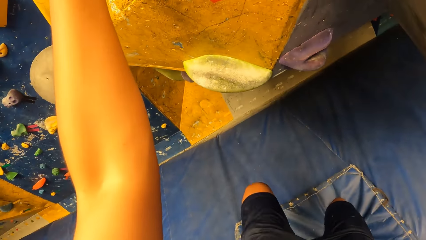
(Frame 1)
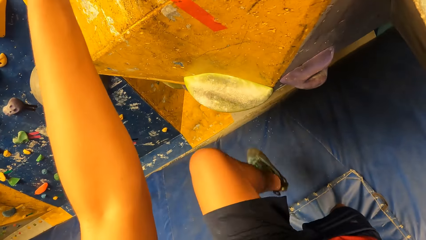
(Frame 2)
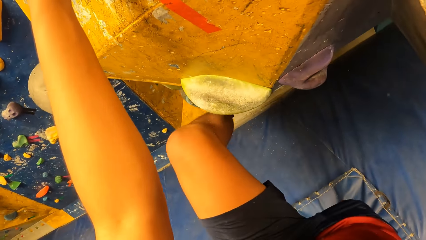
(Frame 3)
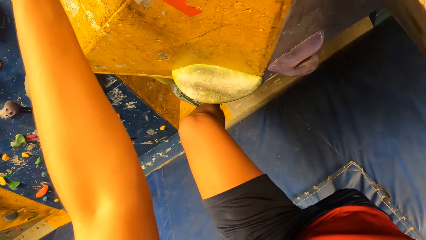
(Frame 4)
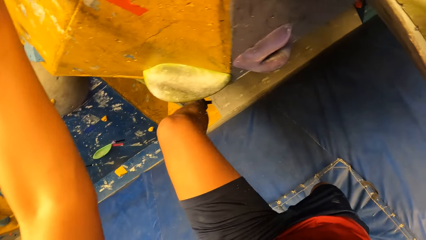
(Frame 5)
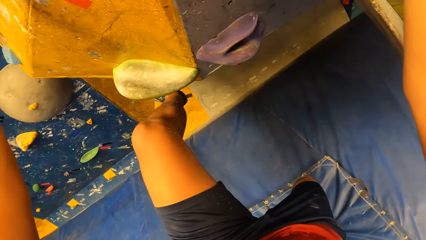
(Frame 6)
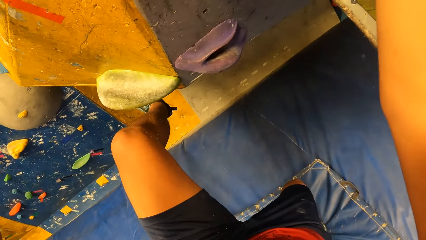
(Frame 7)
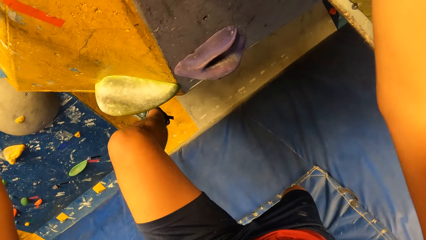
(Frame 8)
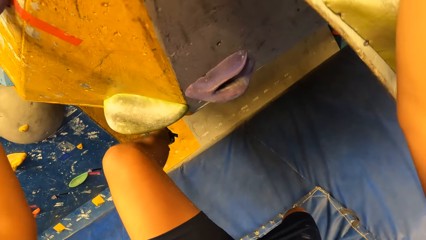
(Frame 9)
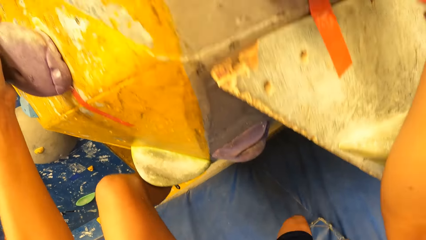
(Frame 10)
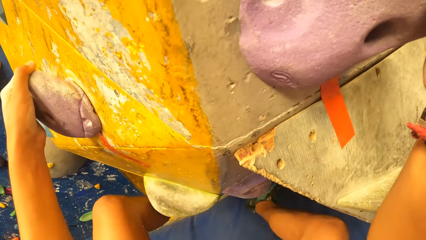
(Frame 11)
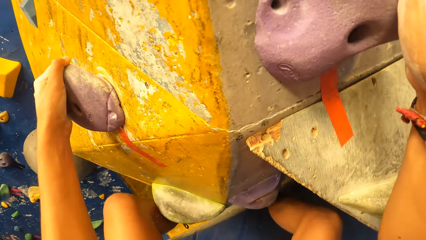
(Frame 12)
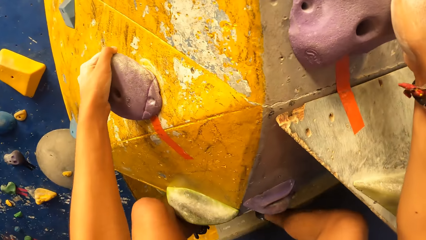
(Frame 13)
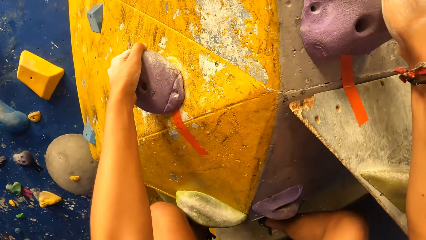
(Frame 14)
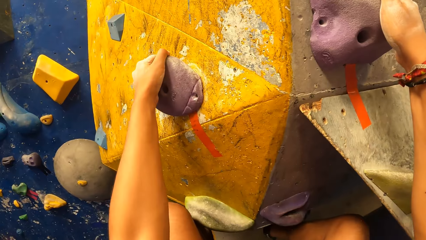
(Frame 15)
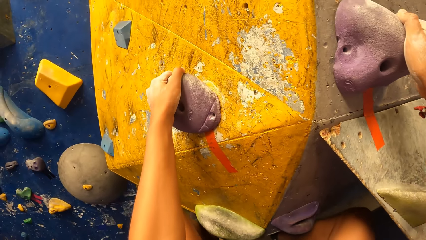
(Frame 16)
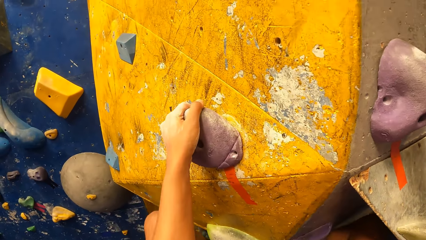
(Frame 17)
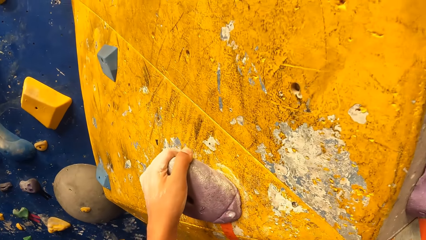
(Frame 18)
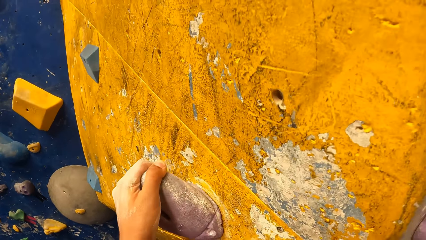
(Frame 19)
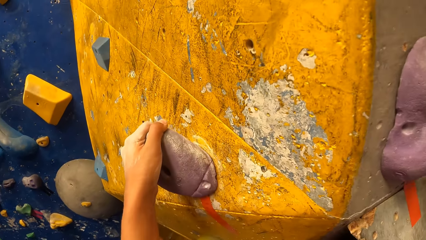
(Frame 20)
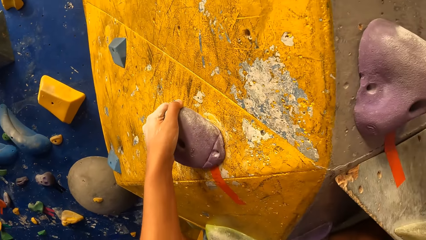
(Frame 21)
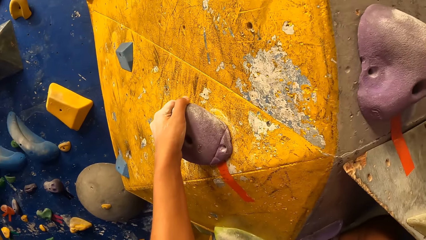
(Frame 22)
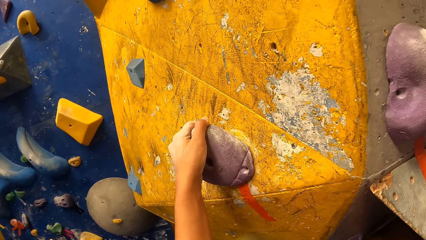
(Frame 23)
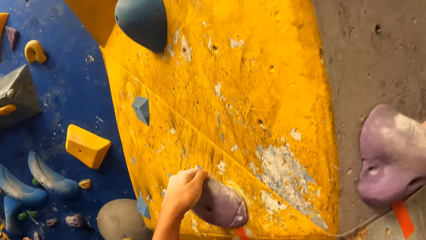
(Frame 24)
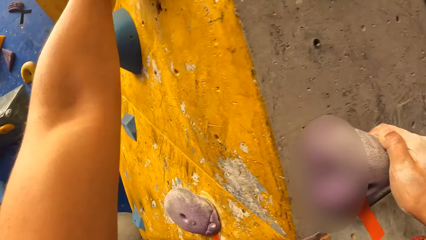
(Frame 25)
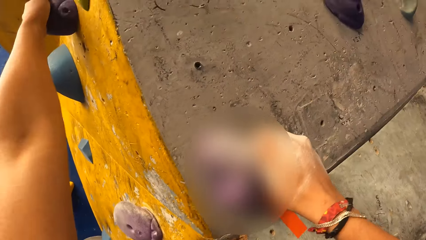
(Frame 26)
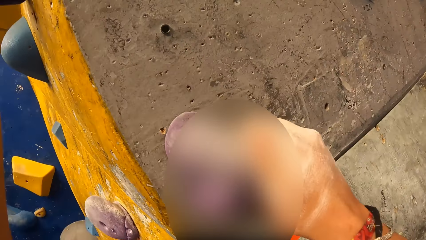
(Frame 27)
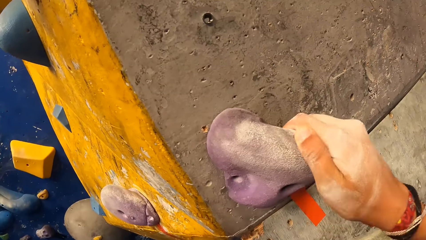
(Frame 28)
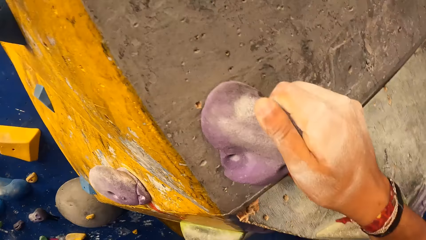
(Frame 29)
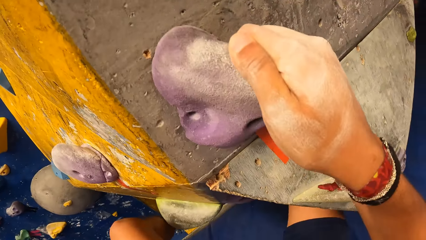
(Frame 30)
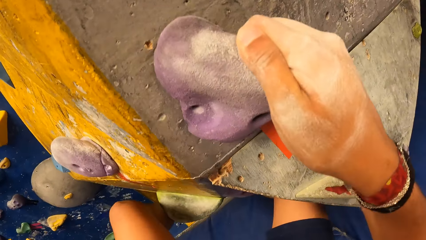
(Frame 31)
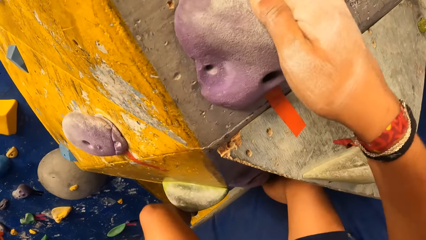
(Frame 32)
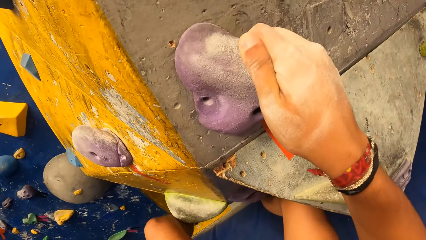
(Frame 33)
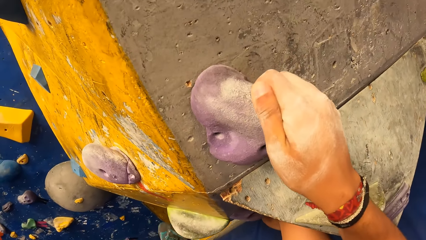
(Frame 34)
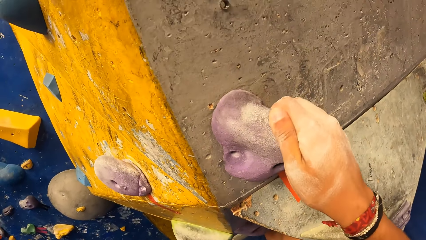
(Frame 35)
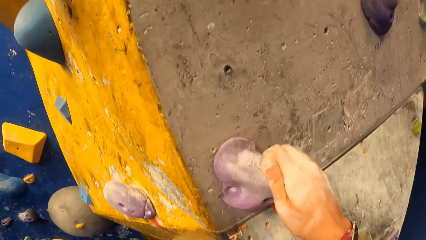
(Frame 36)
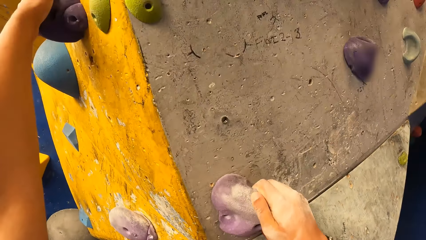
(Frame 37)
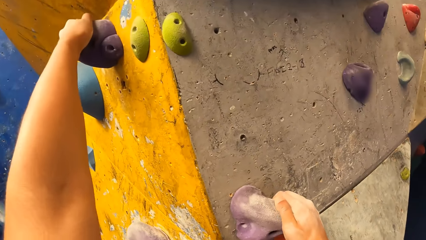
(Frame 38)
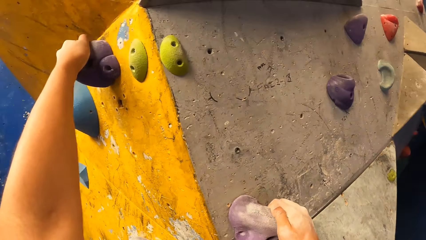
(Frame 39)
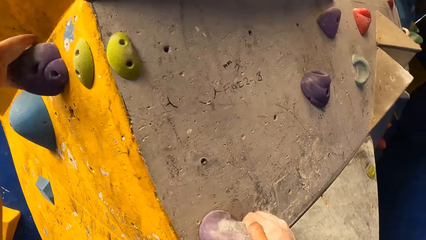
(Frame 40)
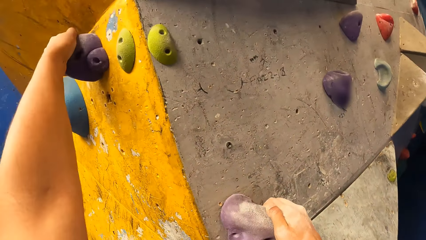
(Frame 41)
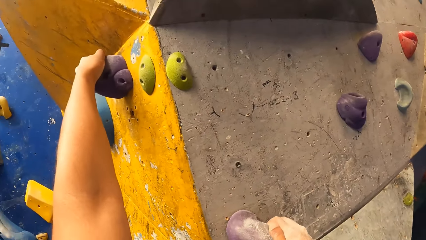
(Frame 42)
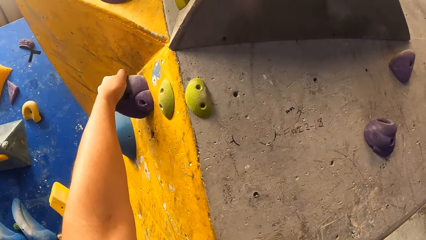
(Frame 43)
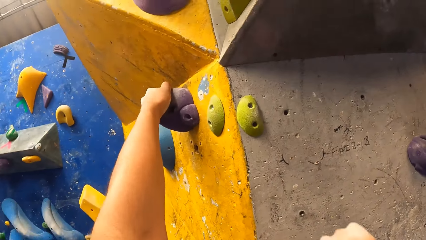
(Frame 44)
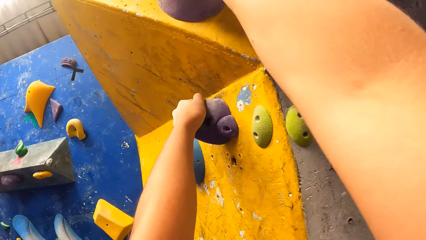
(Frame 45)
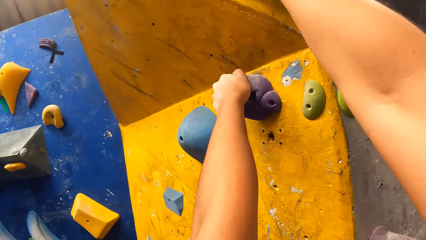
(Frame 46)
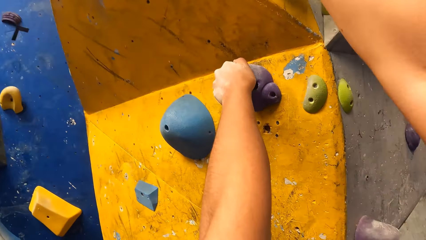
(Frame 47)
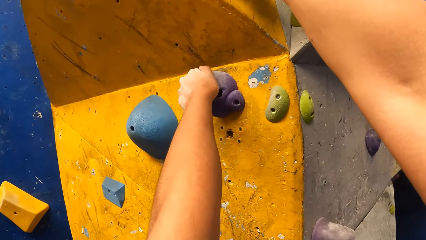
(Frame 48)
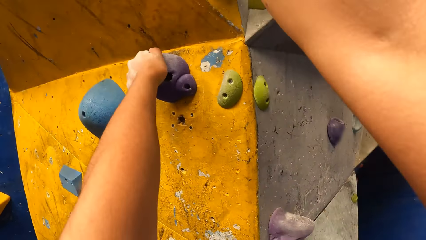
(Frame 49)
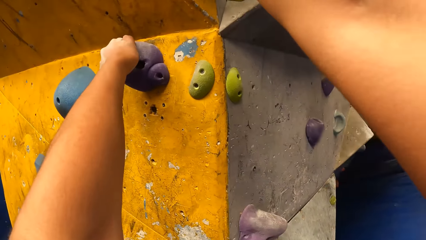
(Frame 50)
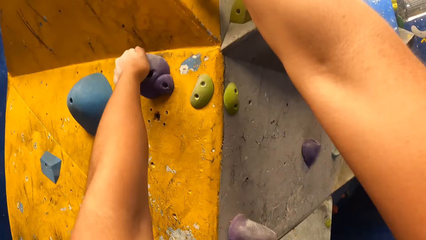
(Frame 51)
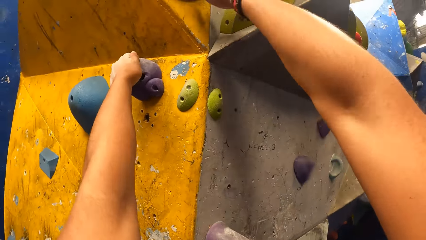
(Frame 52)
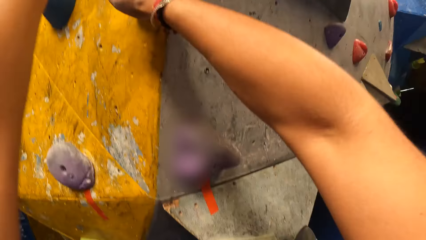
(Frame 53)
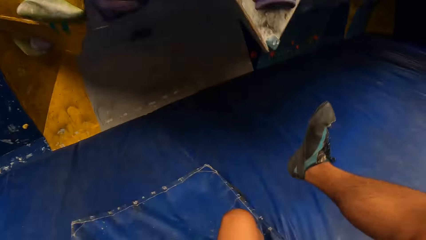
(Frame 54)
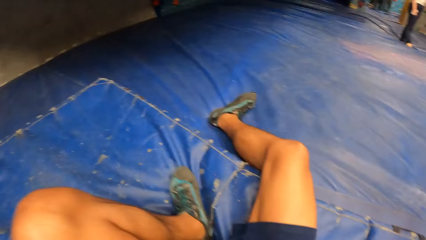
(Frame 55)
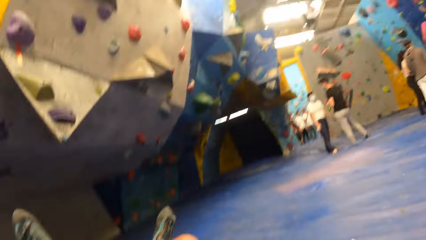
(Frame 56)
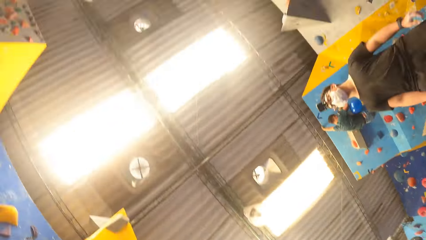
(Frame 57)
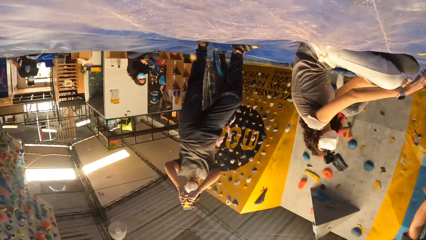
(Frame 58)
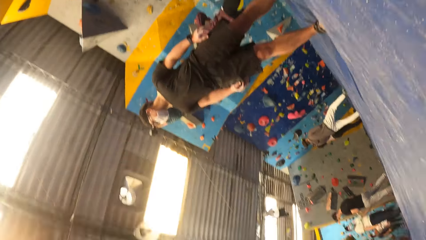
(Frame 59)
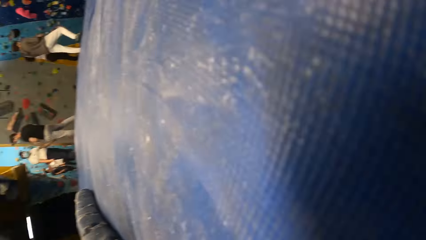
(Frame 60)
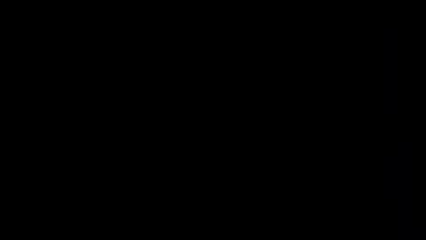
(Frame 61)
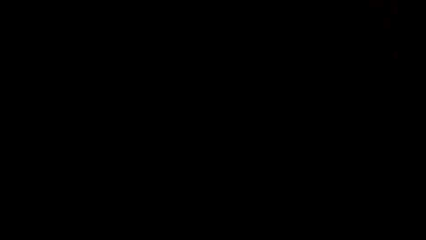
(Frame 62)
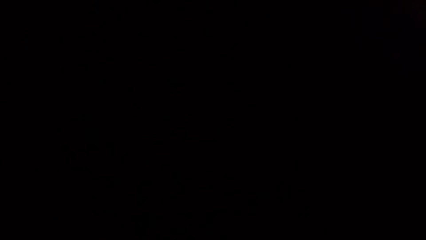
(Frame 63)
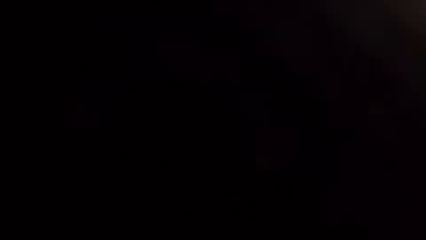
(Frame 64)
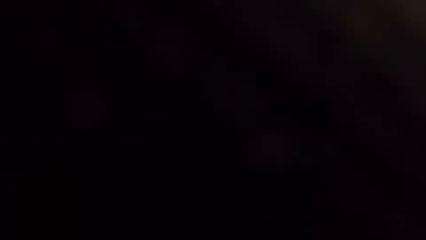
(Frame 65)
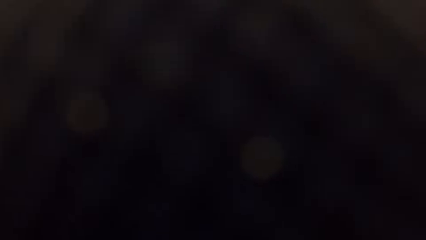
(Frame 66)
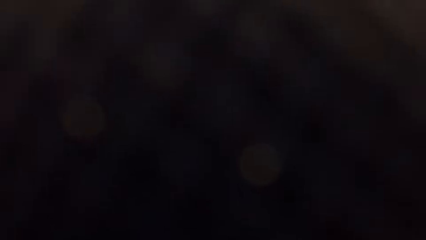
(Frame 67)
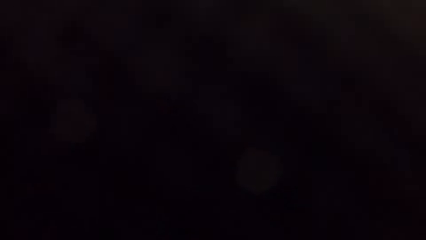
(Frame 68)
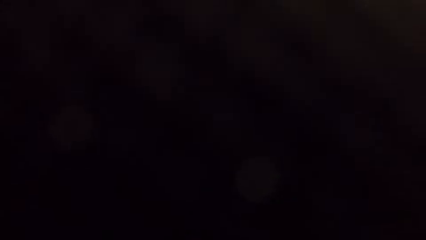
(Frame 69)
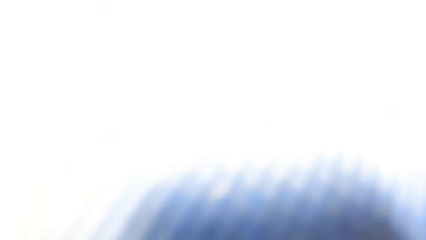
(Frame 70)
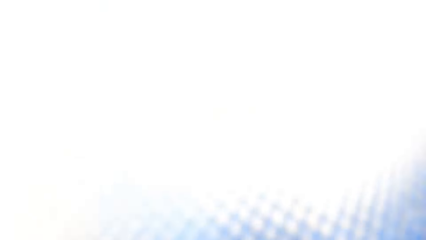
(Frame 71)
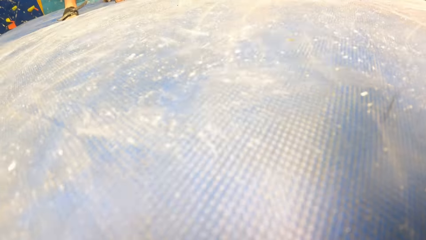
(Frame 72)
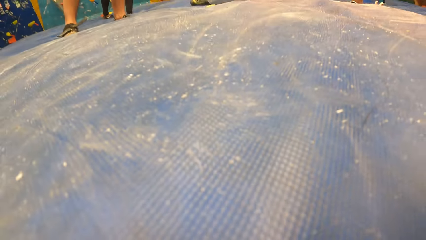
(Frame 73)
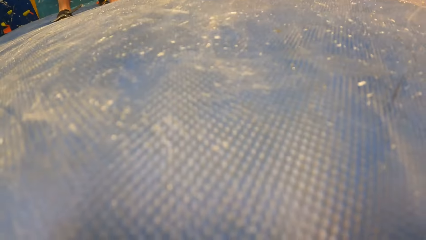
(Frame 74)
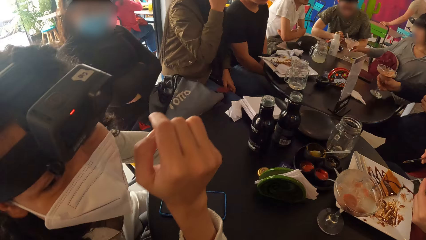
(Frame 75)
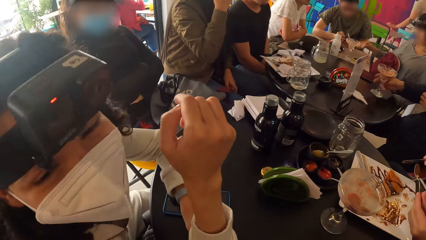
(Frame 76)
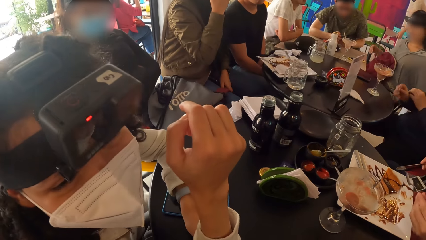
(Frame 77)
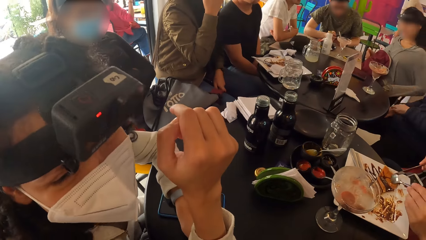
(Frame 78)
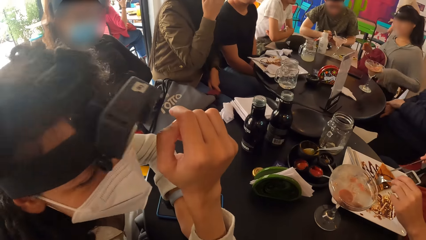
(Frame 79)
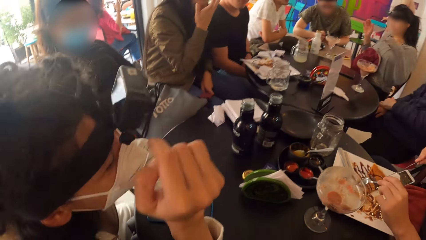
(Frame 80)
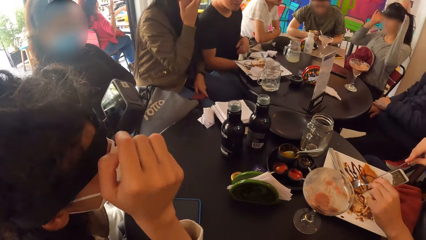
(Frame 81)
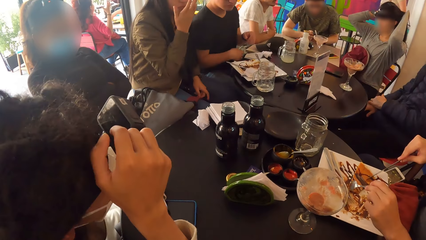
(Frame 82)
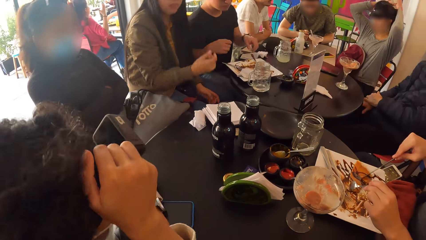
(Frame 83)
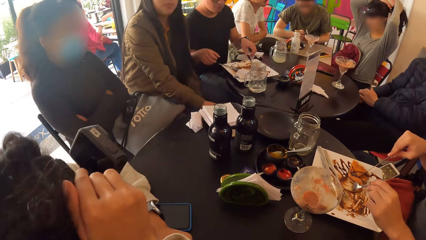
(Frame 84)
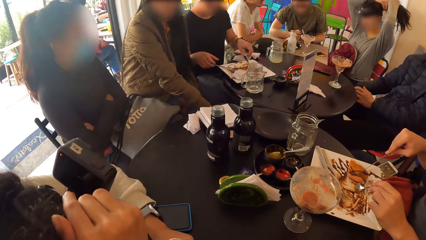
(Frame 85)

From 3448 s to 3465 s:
The camera wearer climbs the rock wall with both hands and legs. They fall from the rock wall.
